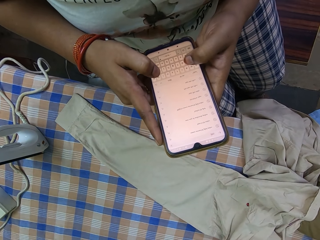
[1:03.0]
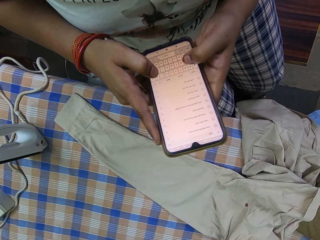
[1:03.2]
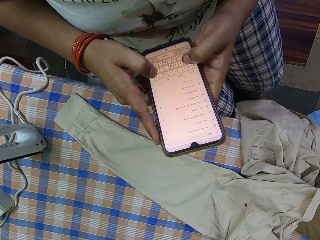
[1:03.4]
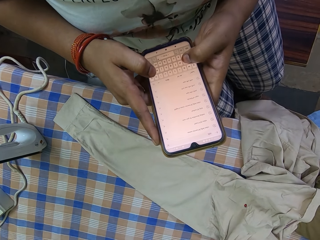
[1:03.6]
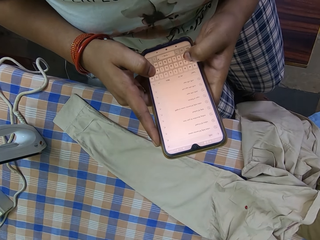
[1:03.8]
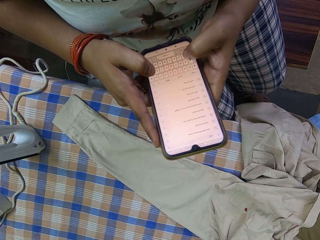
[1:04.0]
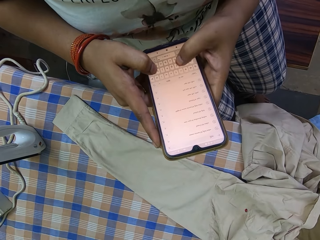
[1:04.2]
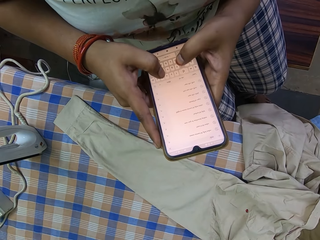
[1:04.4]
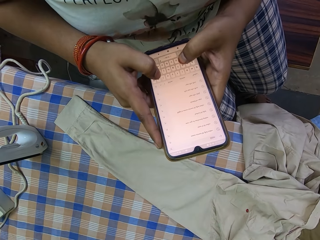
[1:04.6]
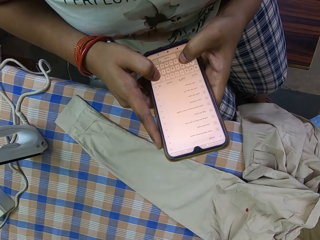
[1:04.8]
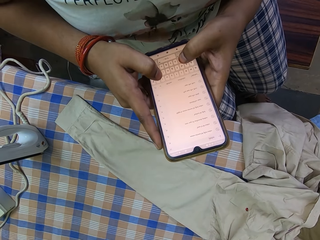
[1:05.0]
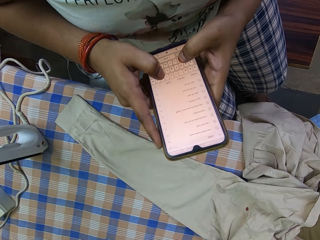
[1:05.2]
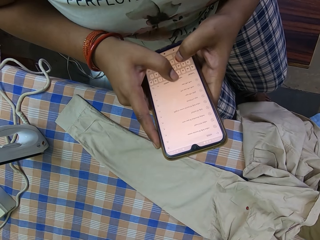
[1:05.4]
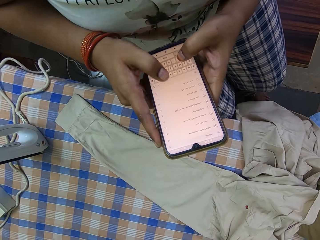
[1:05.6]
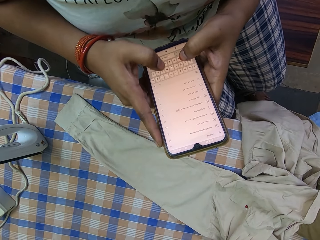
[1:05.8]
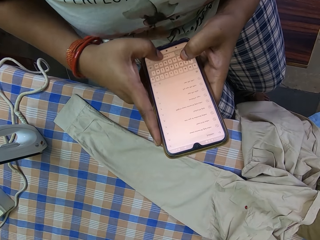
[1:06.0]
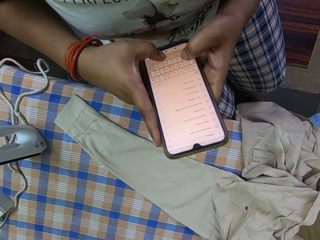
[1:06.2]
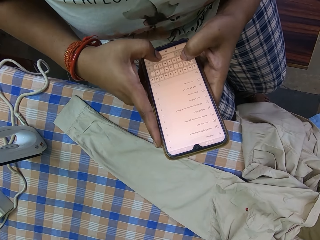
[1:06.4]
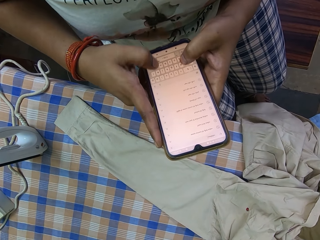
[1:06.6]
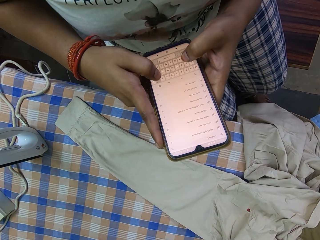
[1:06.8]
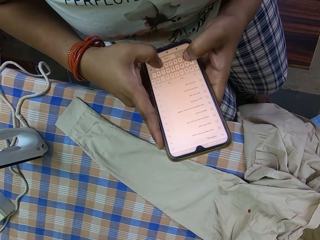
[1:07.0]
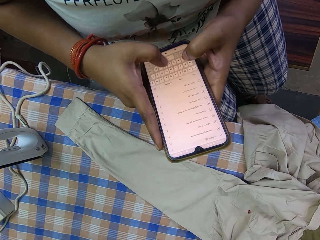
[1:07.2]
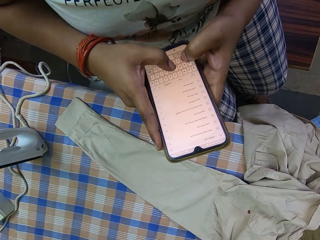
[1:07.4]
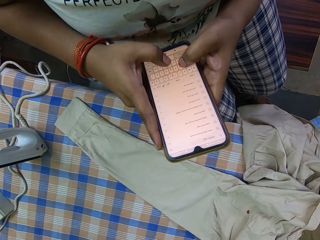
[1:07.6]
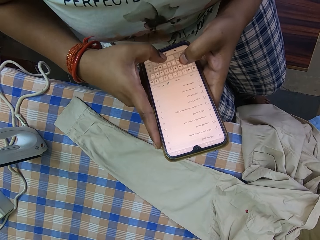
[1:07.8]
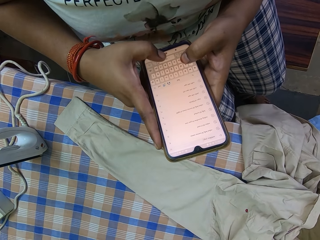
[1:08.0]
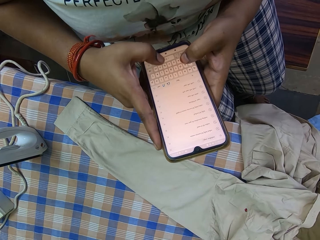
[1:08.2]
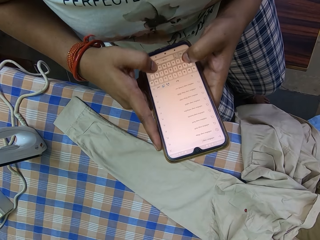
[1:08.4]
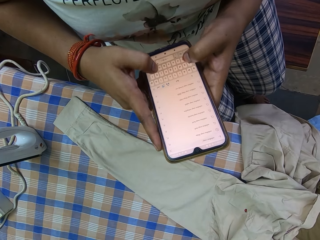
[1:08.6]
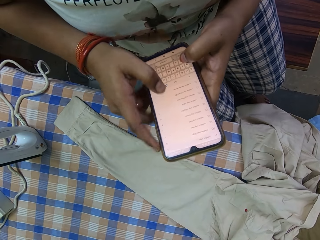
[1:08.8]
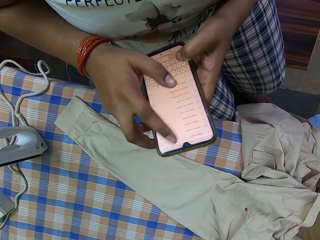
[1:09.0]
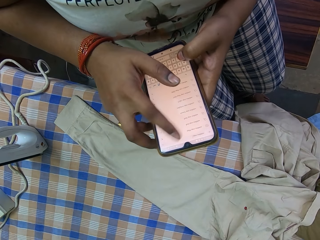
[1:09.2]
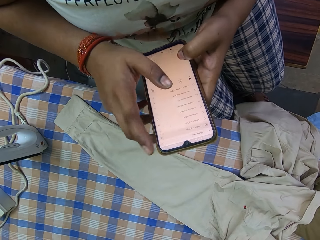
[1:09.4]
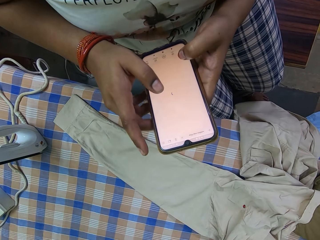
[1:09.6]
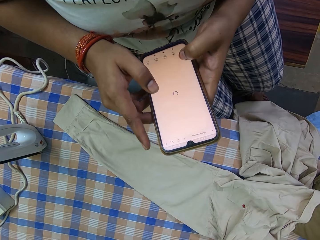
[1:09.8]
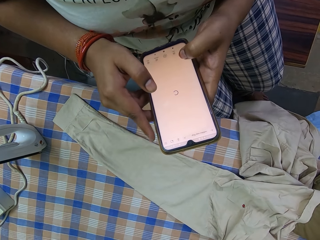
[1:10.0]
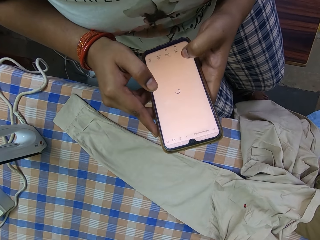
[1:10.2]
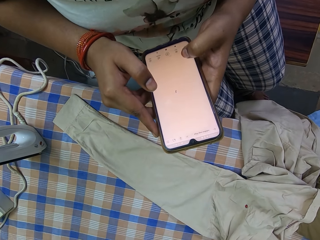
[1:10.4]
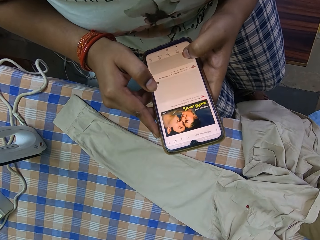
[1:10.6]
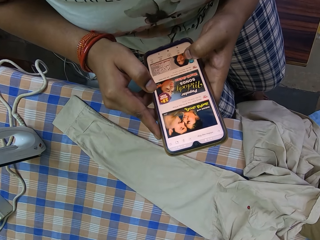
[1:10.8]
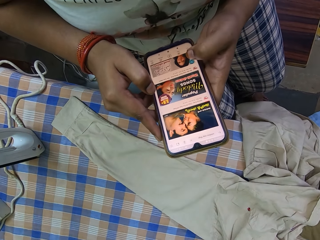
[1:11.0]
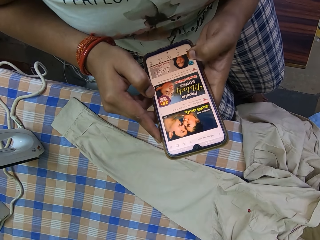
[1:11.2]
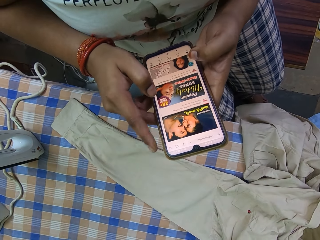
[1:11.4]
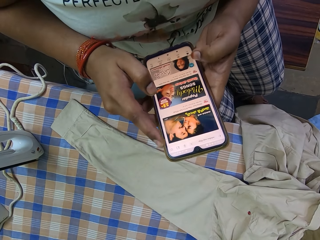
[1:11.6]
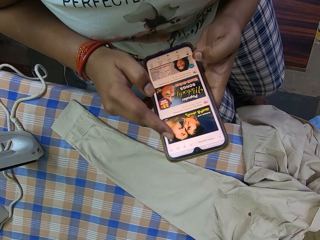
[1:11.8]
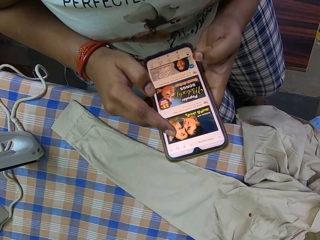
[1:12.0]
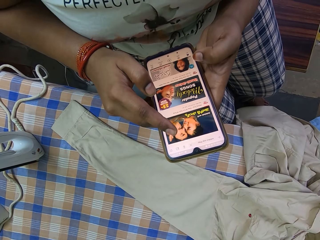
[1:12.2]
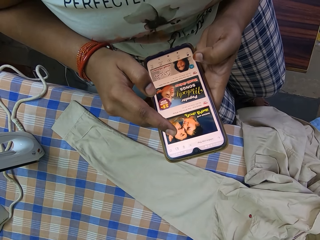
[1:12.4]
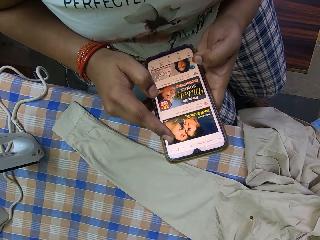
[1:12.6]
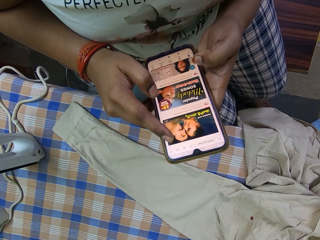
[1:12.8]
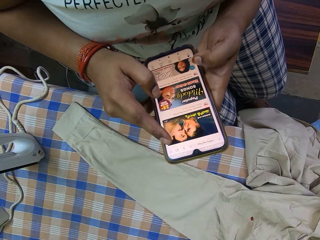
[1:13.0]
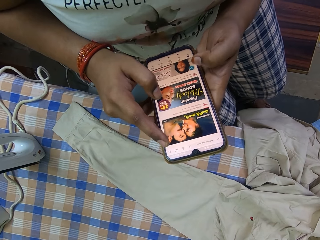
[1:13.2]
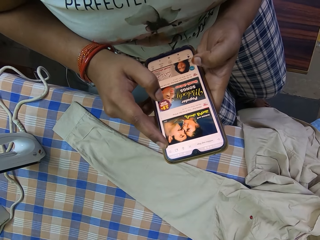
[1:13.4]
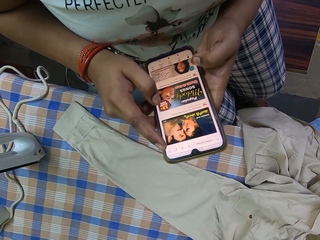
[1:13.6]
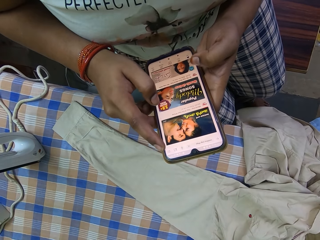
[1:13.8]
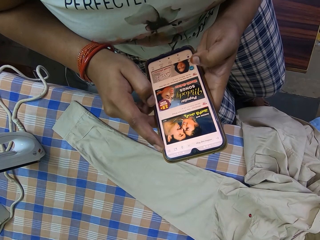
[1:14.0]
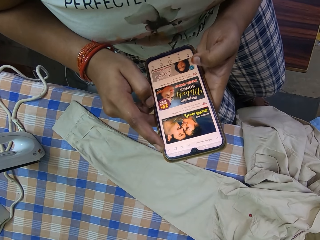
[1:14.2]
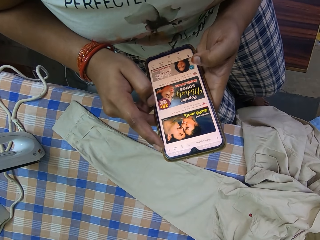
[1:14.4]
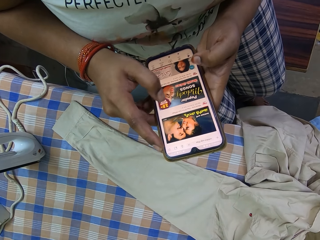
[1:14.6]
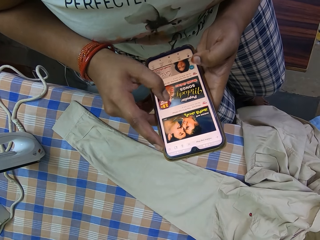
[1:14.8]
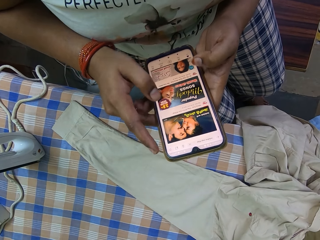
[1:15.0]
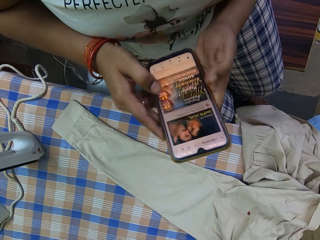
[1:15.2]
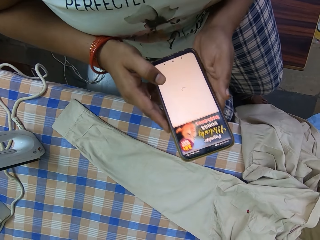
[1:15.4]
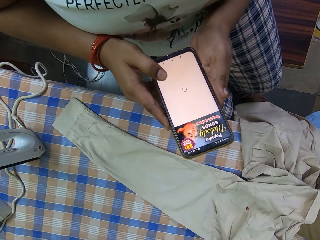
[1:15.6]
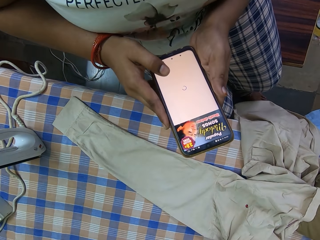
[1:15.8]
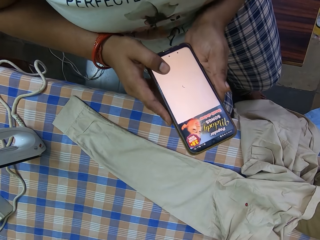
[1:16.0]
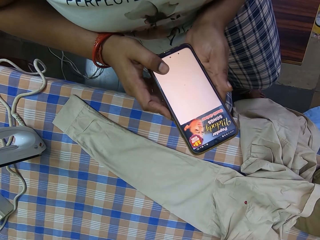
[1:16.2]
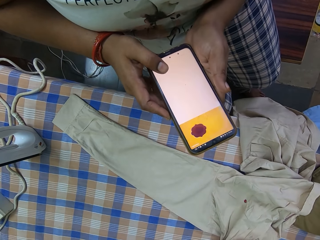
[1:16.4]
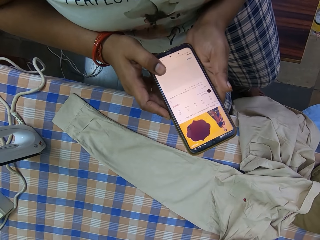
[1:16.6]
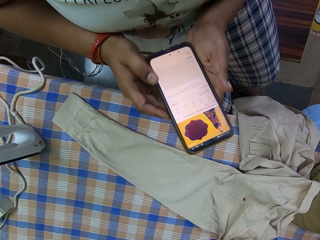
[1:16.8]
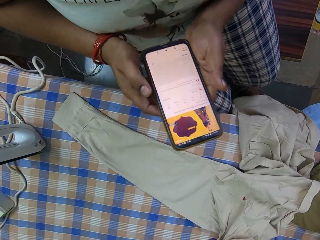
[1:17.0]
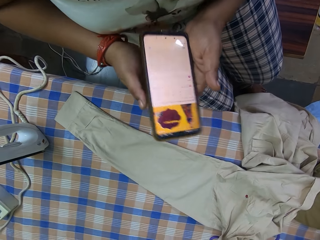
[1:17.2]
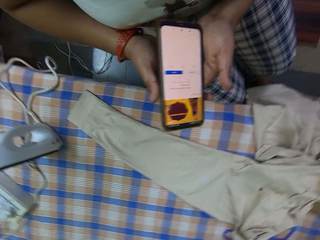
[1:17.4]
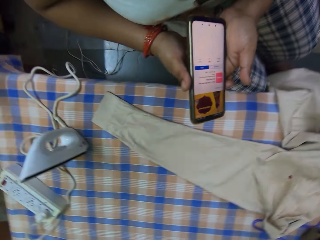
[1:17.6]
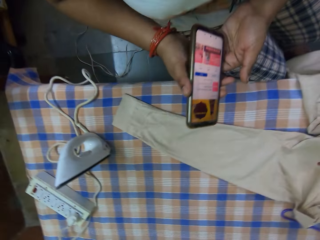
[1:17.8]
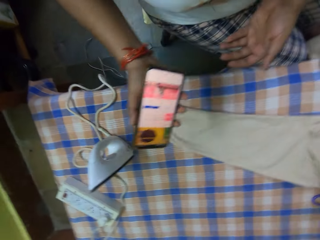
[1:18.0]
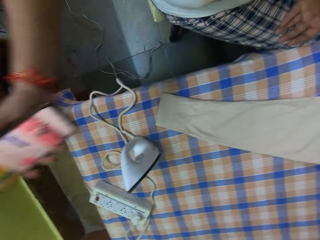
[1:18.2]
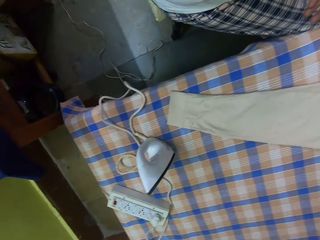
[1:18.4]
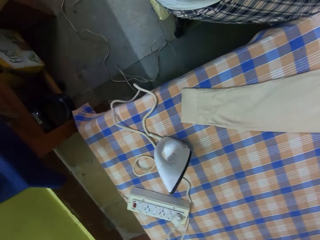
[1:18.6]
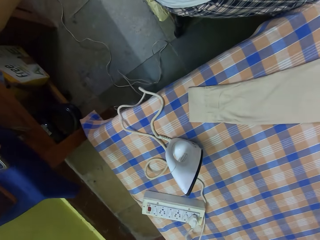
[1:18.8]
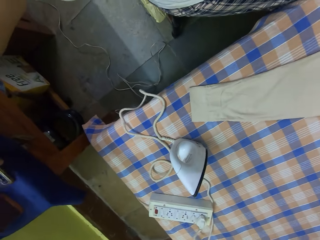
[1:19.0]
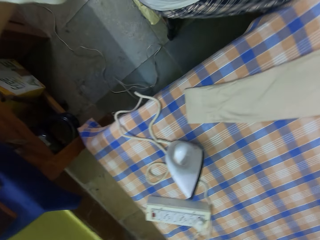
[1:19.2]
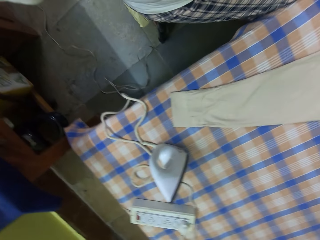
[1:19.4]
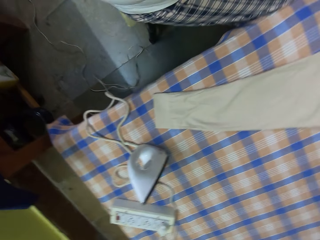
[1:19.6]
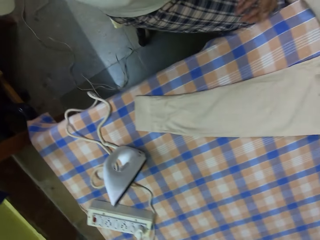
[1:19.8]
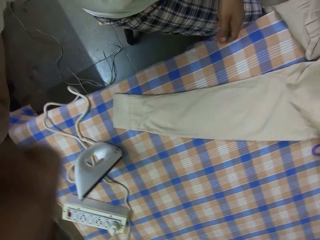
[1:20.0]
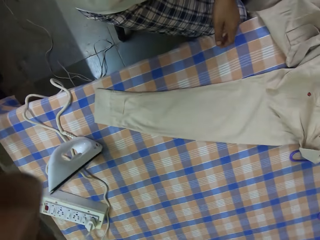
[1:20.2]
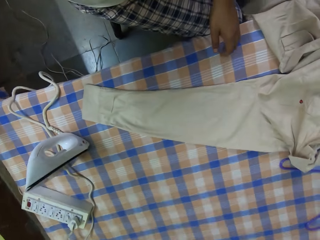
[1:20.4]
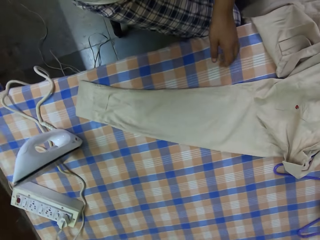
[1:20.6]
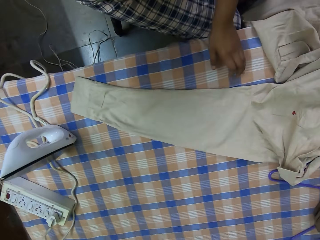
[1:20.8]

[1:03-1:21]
The camera wearer drops the phone.

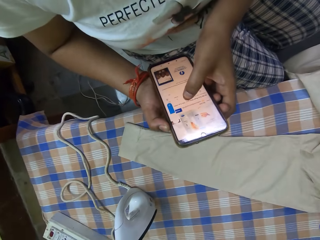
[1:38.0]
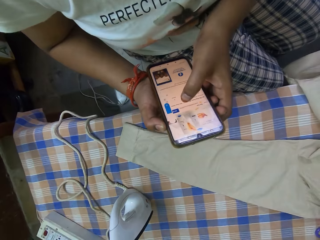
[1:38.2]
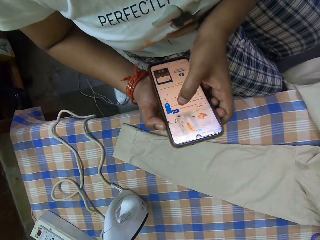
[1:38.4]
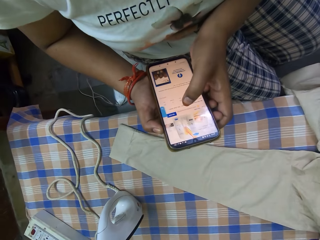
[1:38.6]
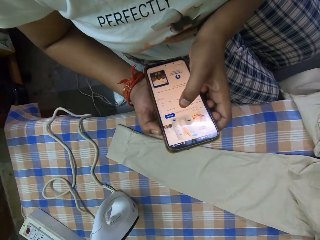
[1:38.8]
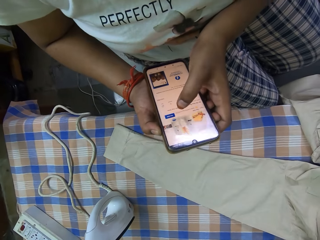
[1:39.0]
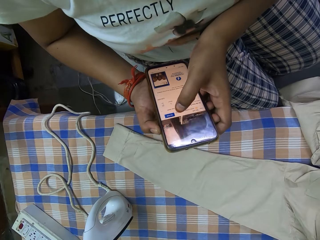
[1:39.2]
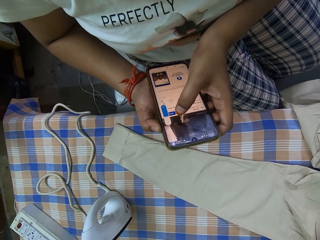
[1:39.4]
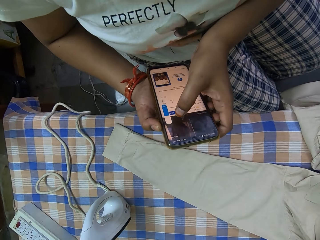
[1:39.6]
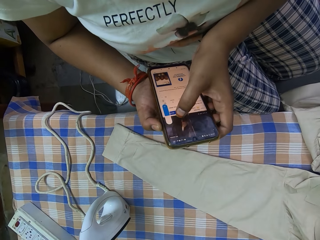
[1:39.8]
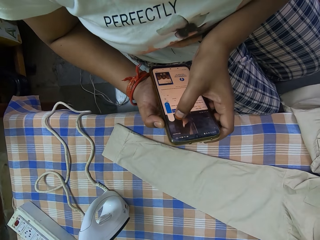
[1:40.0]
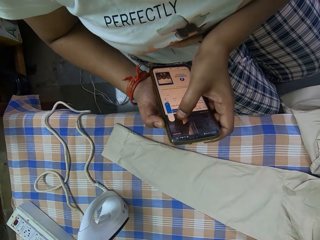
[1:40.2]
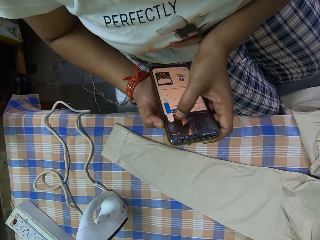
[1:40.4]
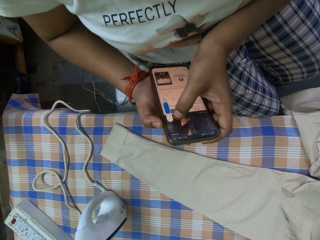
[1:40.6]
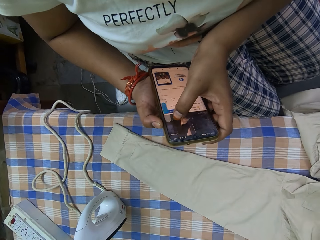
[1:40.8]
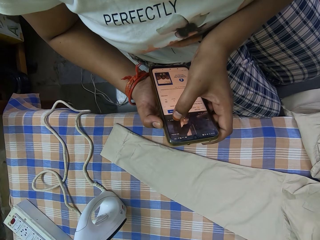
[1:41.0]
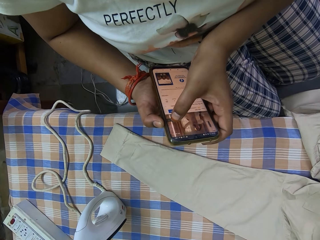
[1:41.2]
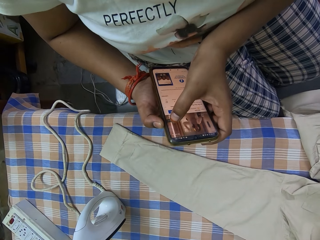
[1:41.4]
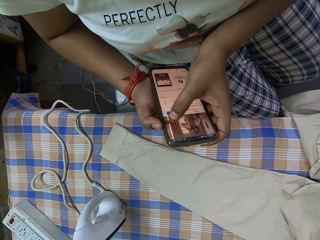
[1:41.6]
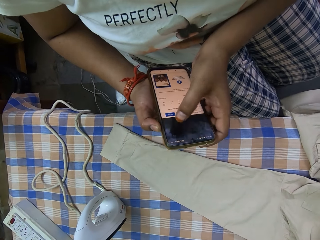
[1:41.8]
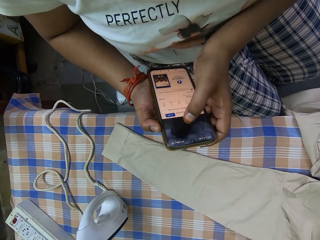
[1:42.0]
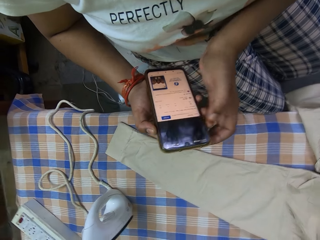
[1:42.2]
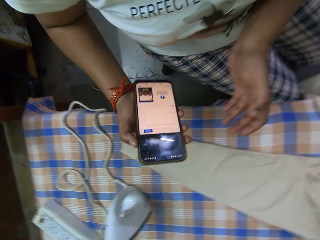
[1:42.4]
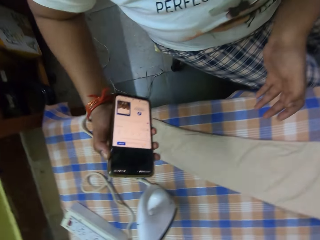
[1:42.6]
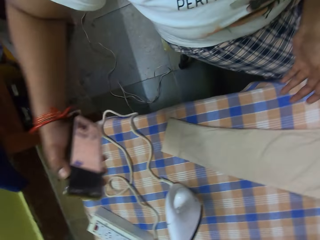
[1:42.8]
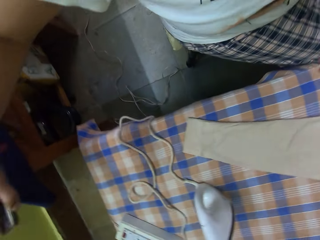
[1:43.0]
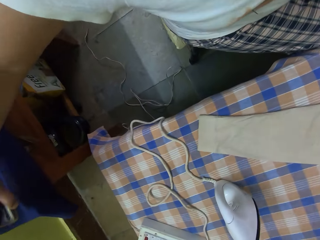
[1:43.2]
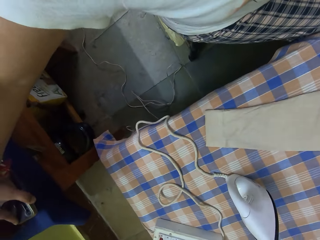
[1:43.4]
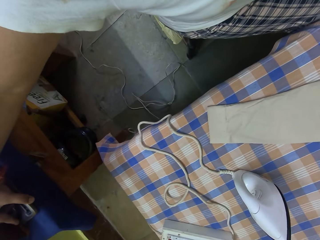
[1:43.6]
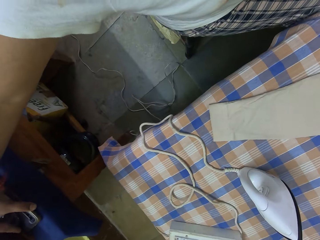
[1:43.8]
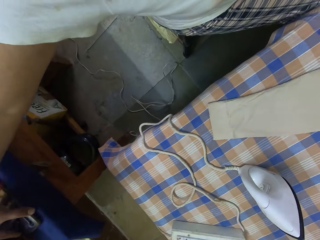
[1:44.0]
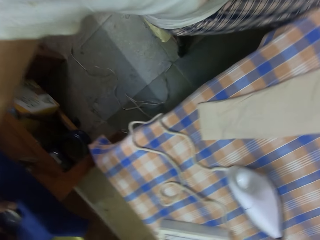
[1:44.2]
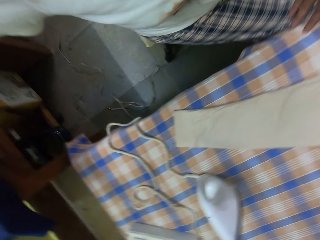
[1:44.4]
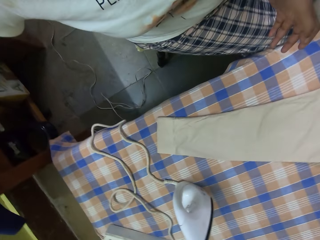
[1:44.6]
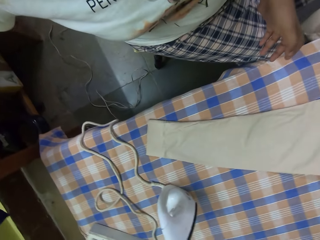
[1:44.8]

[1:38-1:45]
The camera wearer scrolls the phone. They drop the phone.
